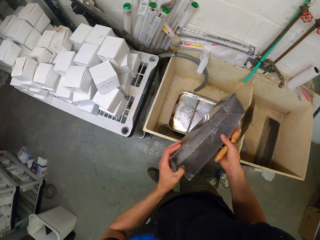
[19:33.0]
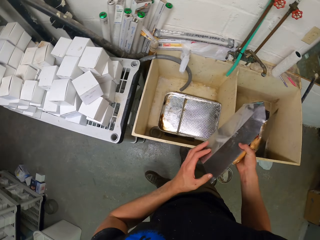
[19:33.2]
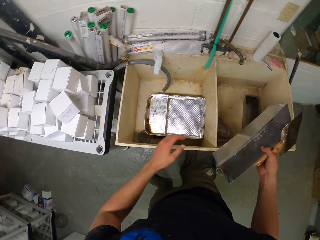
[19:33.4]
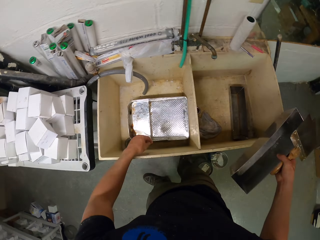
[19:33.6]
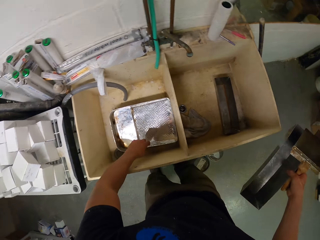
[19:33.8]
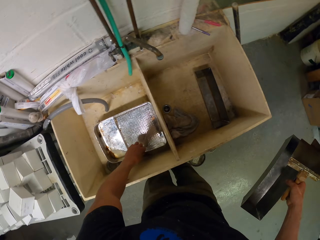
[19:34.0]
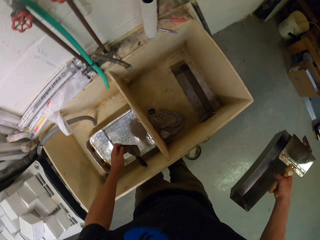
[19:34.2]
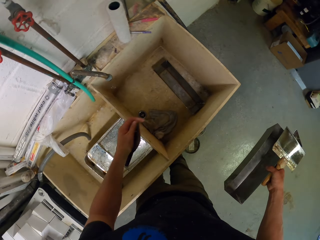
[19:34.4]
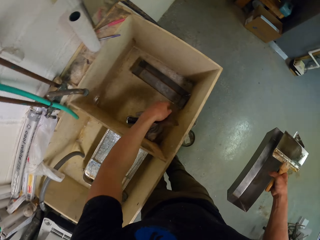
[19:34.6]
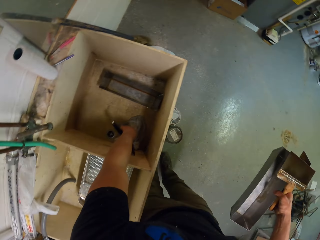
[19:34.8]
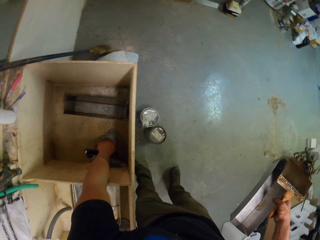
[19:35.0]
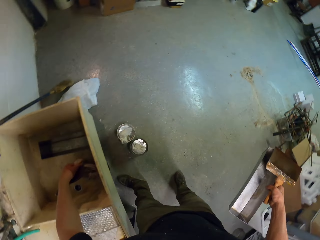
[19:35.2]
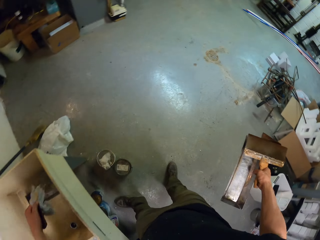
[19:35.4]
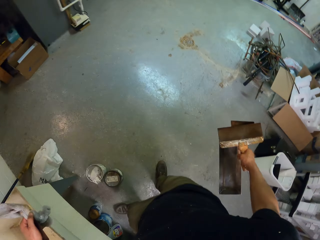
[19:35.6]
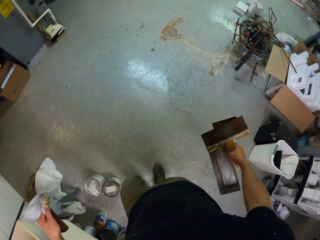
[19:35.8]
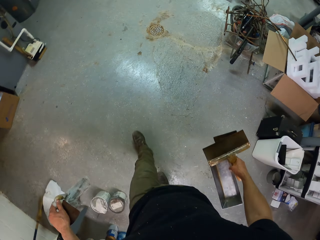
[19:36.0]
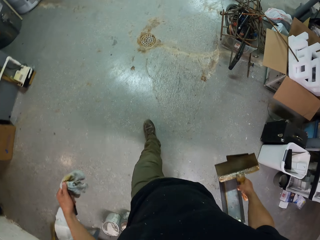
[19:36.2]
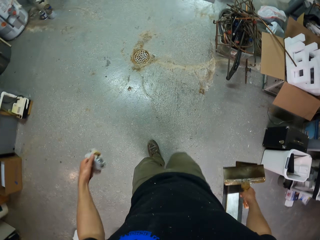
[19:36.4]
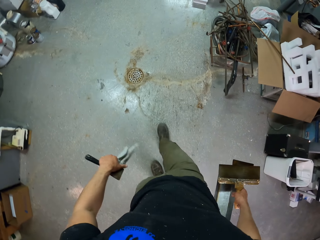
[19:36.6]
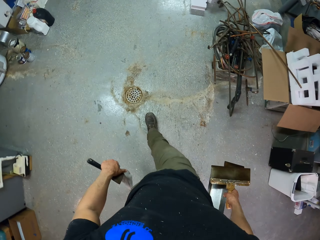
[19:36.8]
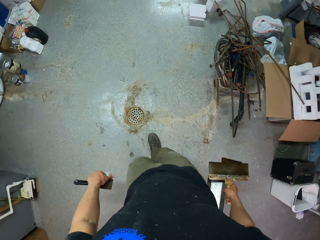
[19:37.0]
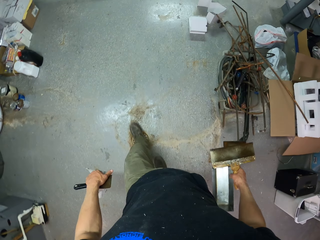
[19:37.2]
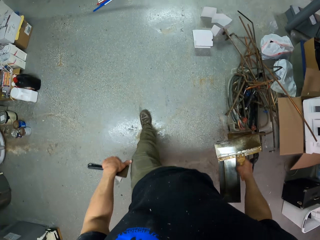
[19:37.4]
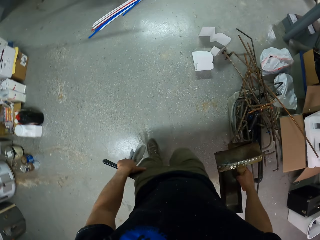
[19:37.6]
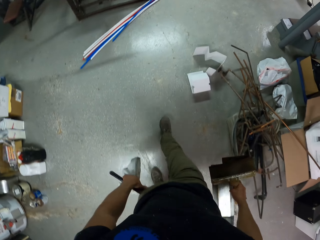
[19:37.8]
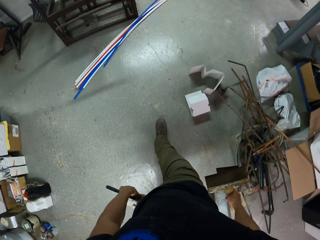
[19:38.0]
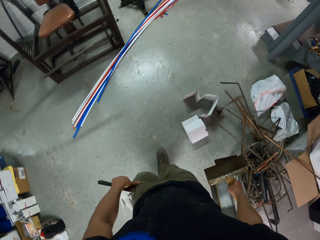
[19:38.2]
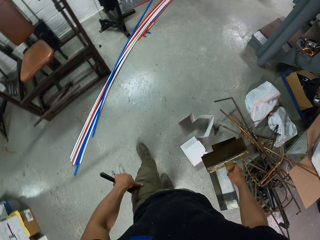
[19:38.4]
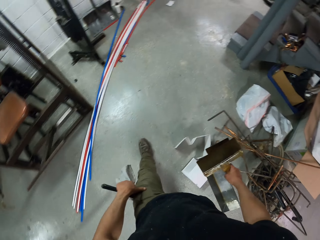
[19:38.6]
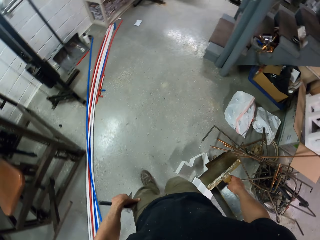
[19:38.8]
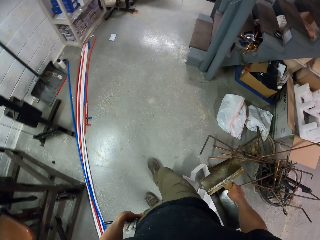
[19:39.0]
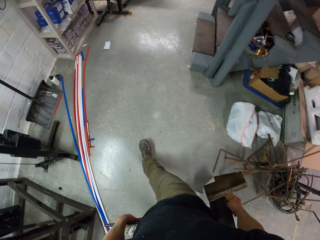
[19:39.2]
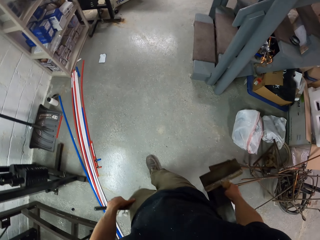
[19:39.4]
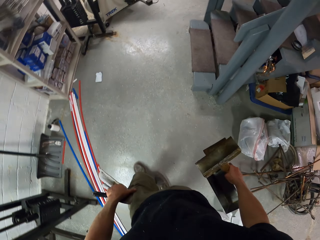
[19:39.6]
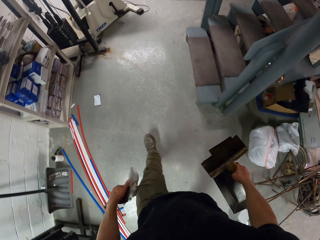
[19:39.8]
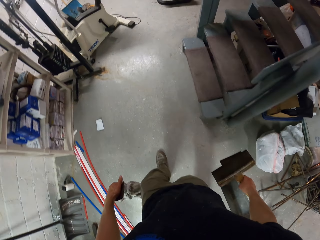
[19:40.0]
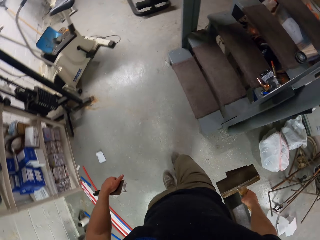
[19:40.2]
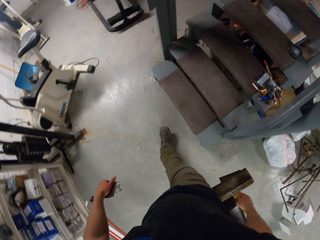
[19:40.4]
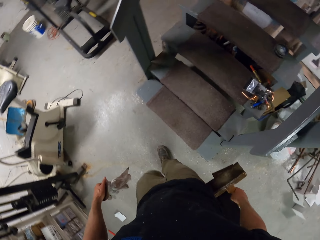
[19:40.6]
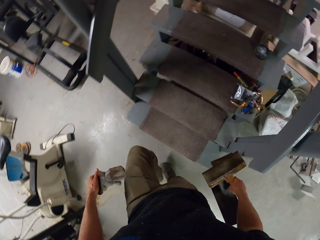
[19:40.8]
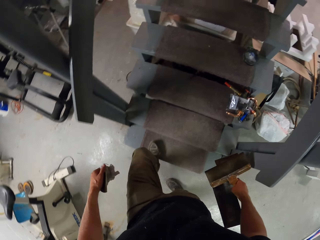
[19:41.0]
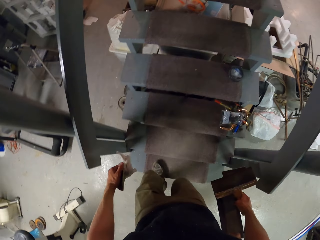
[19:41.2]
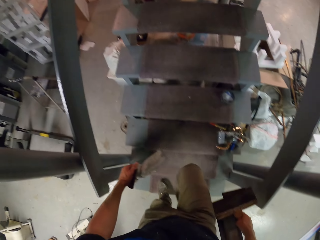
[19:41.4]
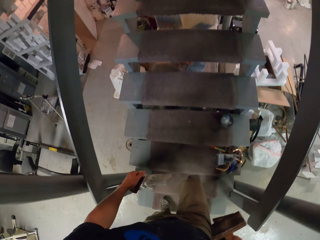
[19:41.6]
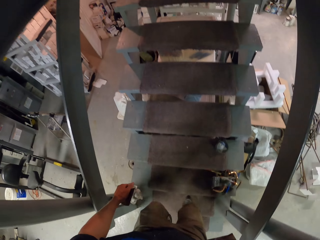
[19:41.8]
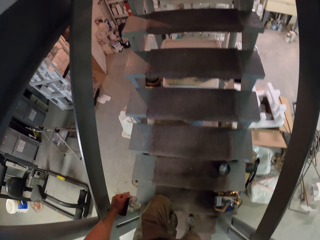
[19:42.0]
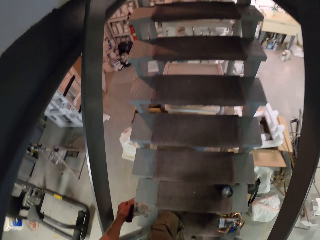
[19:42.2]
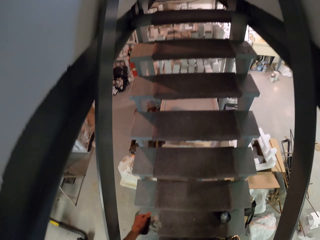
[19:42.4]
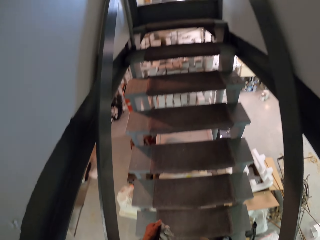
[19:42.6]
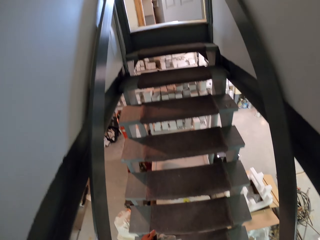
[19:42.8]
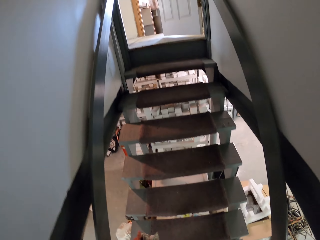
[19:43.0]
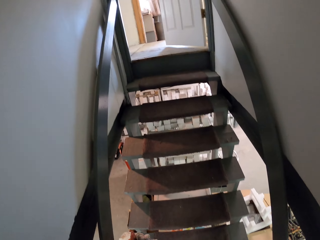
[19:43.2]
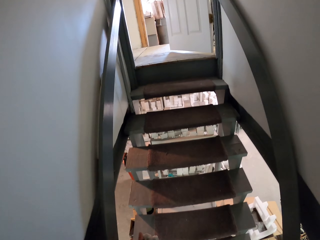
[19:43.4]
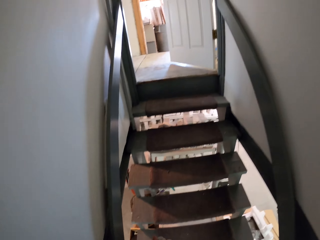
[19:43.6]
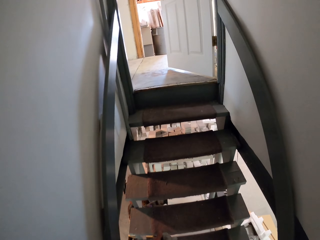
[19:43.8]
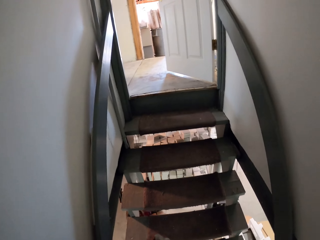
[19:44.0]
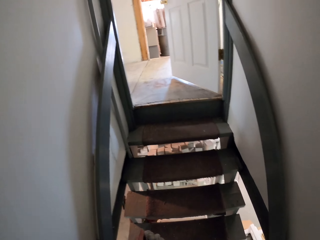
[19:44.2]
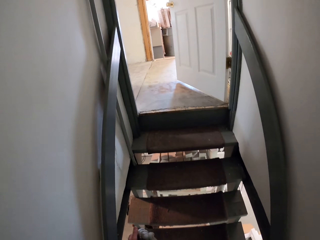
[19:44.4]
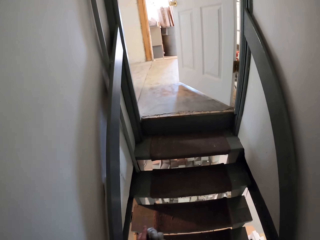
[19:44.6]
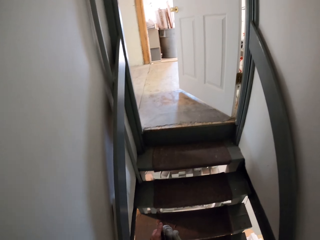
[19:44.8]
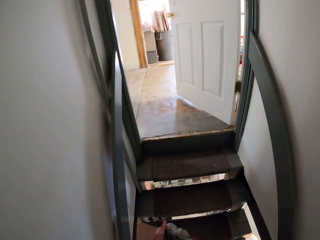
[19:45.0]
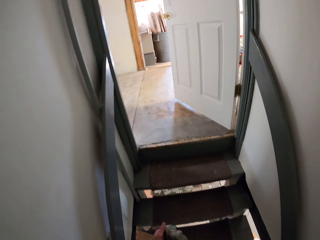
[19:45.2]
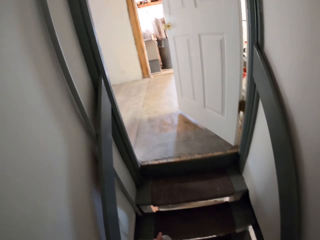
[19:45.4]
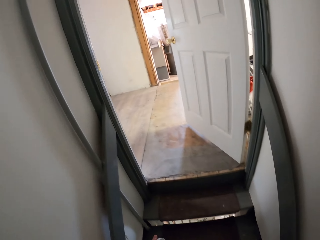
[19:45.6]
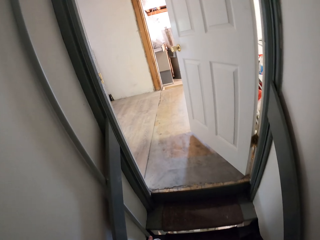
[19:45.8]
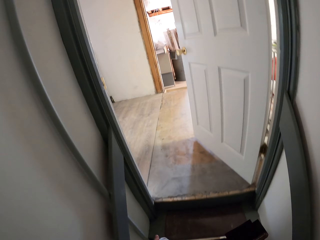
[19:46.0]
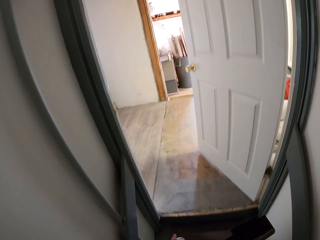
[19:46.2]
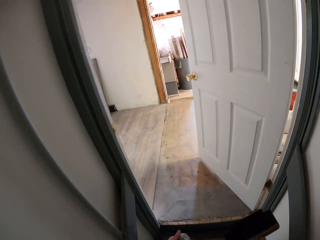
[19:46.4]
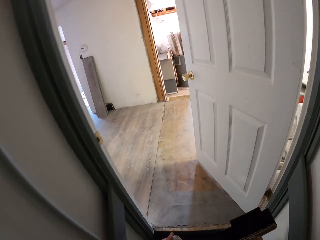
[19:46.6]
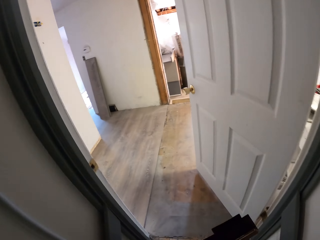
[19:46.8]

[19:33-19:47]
The camera wearer holds the container with the right hand. They pick something. They pick the towel from the basin. They walk in the house. They climb on the stairs.

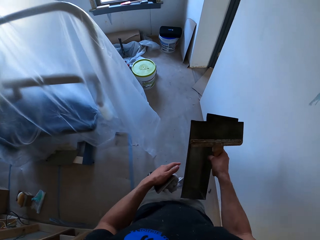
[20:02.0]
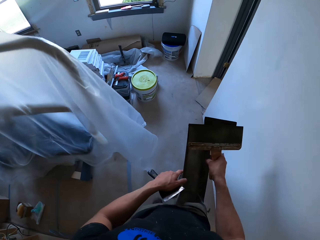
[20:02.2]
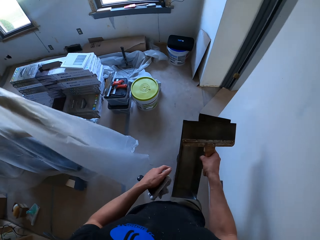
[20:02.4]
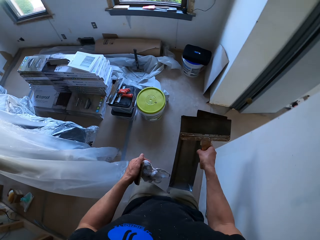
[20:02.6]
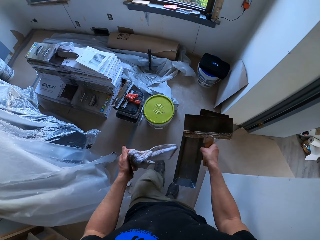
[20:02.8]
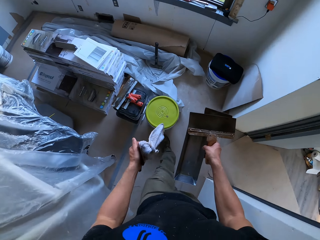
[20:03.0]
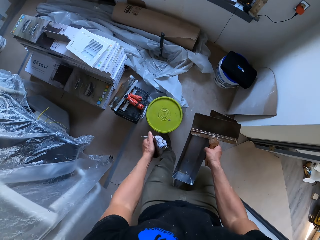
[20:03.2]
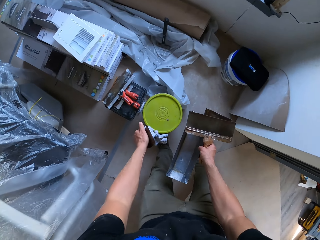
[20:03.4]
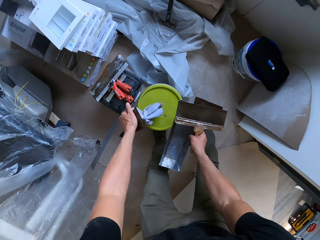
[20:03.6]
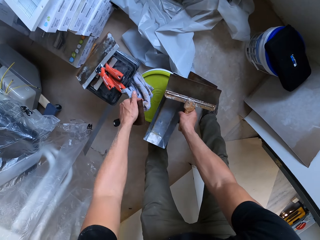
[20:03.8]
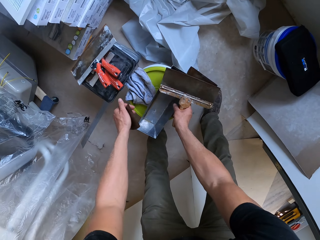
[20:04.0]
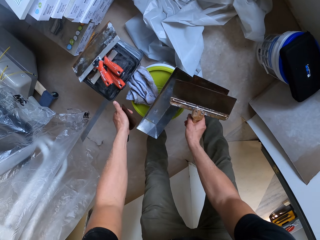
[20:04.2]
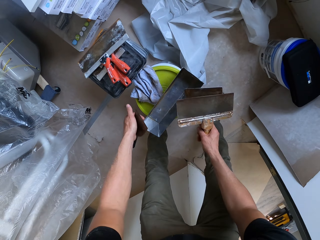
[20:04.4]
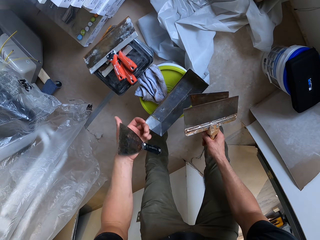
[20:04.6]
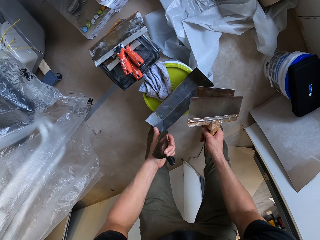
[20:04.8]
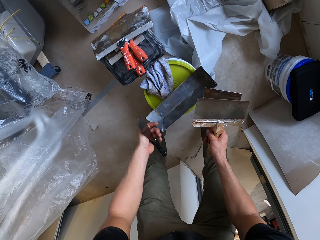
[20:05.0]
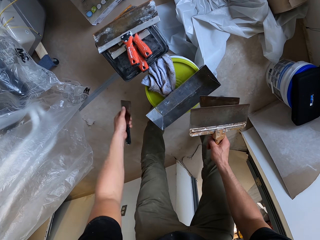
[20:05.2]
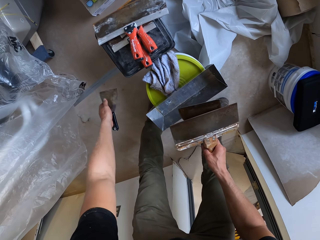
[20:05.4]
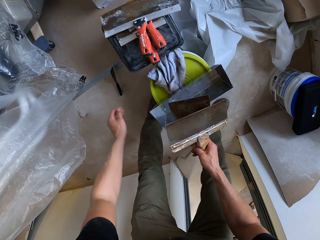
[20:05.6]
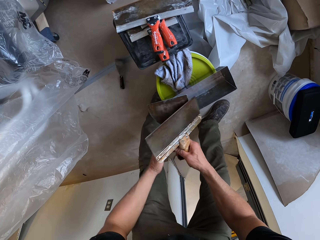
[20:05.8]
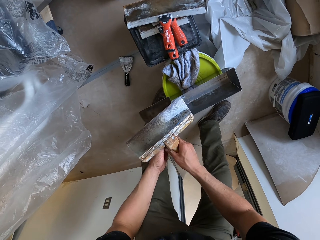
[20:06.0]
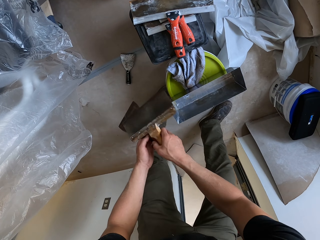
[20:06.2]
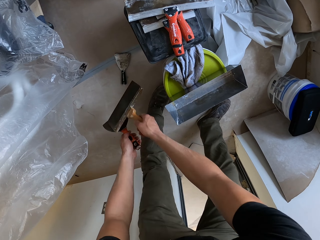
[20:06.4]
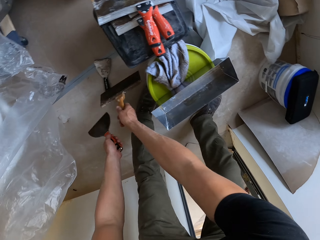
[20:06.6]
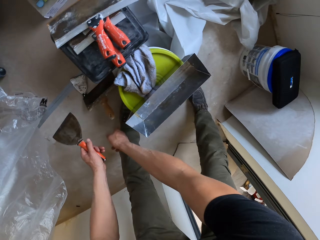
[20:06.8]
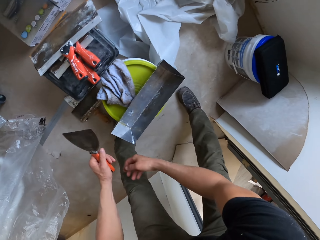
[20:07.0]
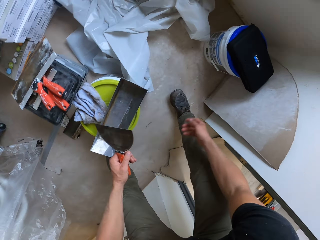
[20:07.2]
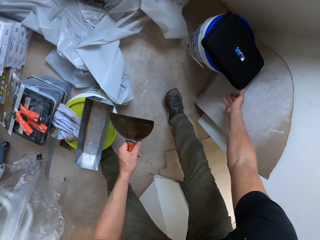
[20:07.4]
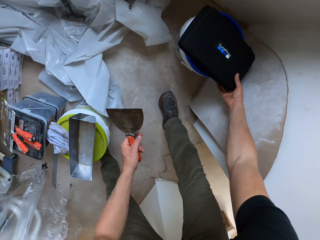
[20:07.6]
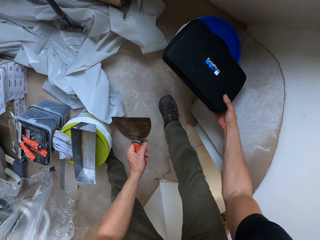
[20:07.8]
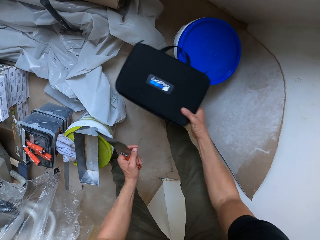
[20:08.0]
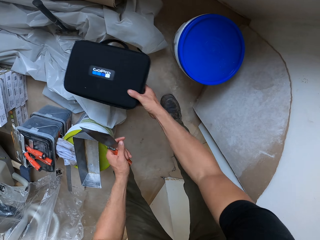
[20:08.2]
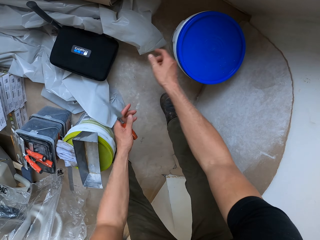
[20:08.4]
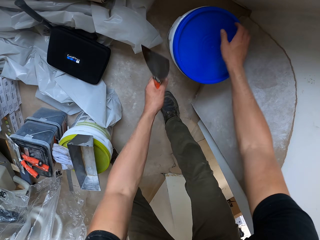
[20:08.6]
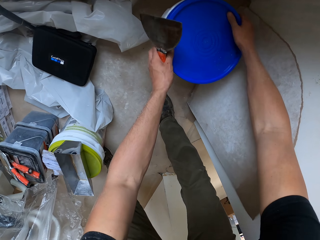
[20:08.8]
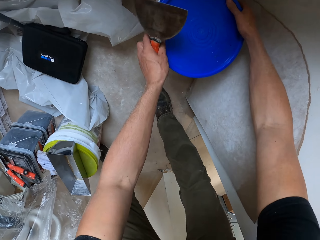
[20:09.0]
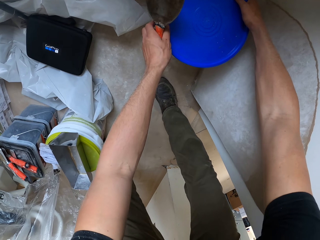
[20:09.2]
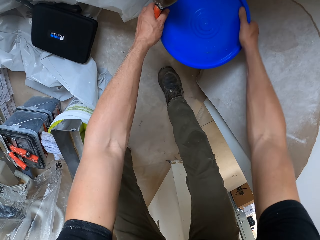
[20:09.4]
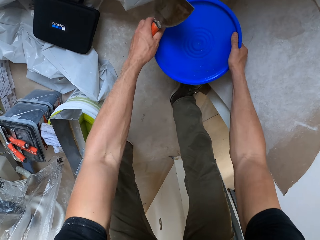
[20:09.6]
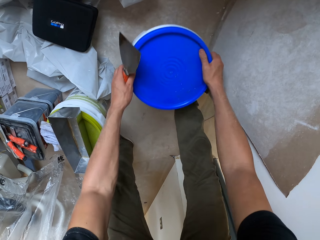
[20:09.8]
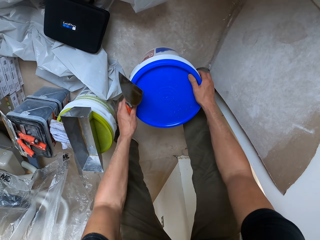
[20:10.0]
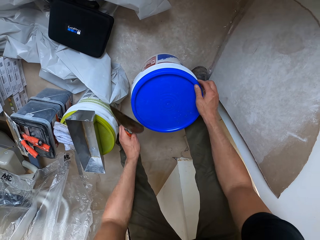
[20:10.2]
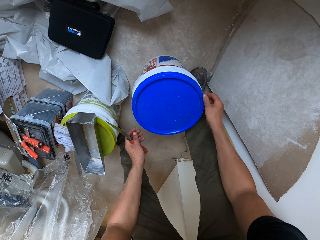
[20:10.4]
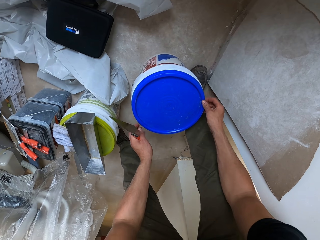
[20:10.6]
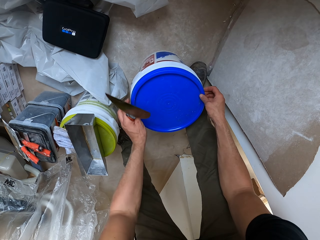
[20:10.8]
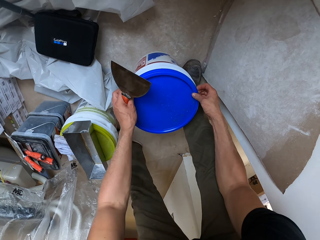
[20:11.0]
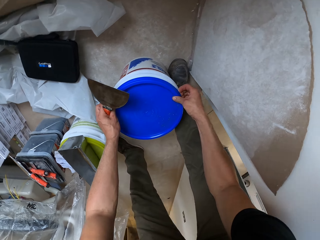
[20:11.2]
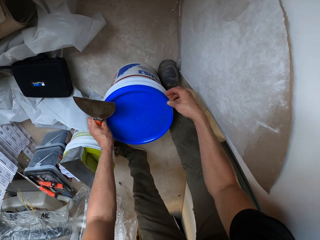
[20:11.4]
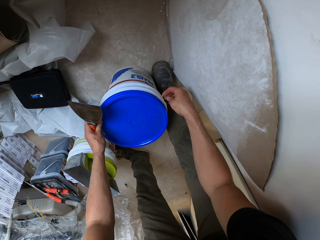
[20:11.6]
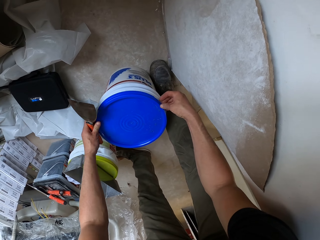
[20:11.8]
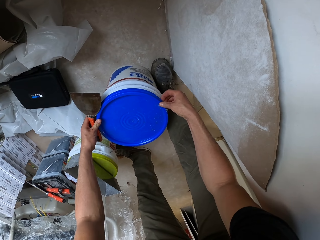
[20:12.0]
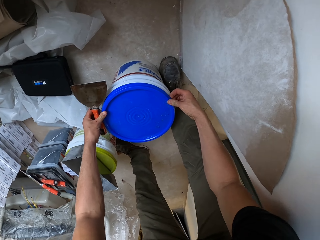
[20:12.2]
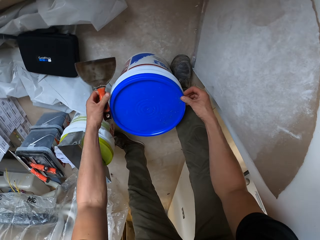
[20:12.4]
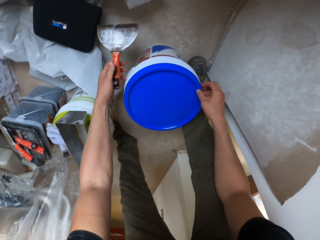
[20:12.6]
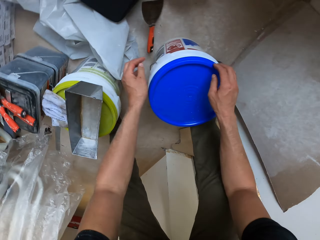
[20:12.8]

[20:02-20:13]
The camera wearer places the towel and the trough on the bucket. They throw the scraper on the floor. They pick a bag. They throw the scraper on top of the bucket. They drop the bag. They pull the bucket. They open the bucket.
